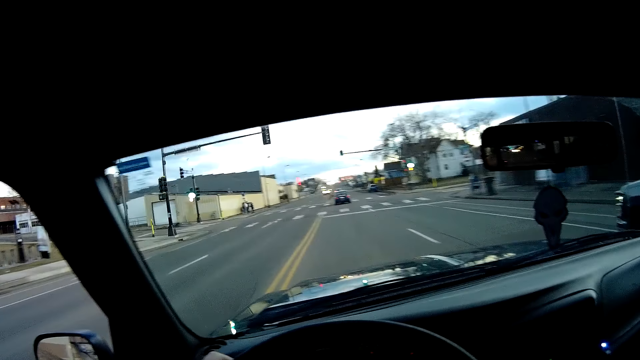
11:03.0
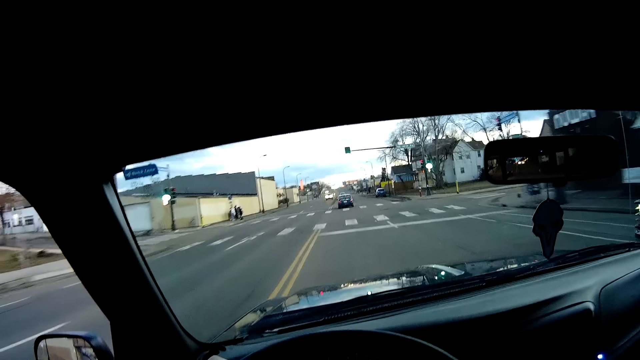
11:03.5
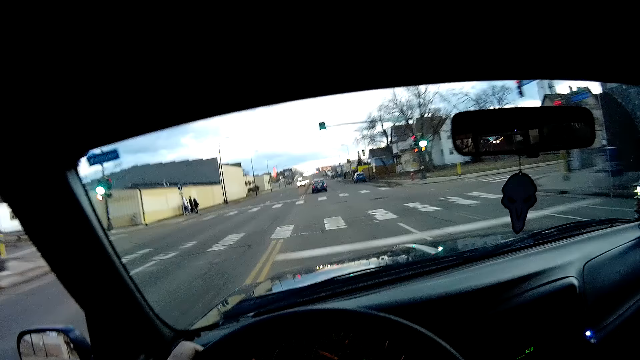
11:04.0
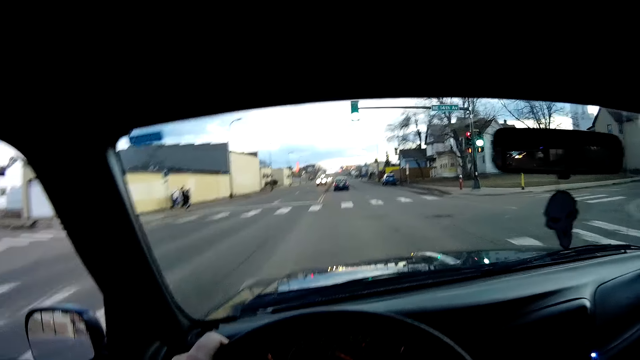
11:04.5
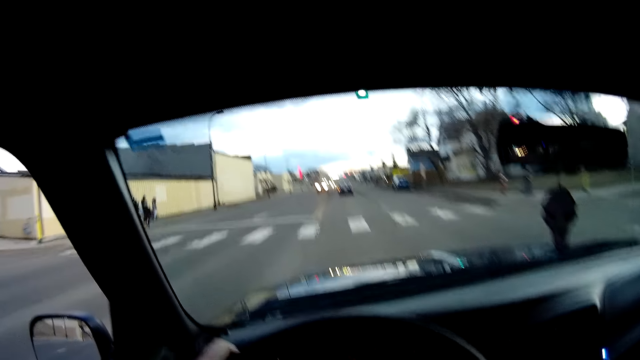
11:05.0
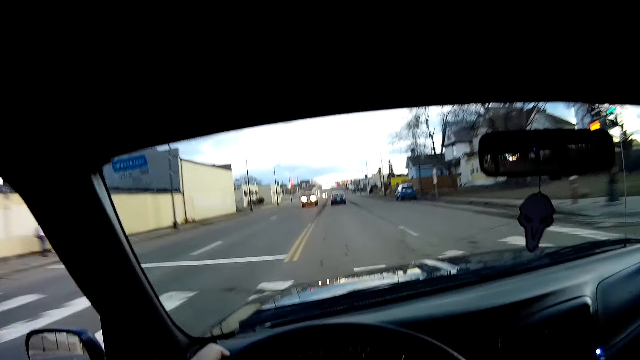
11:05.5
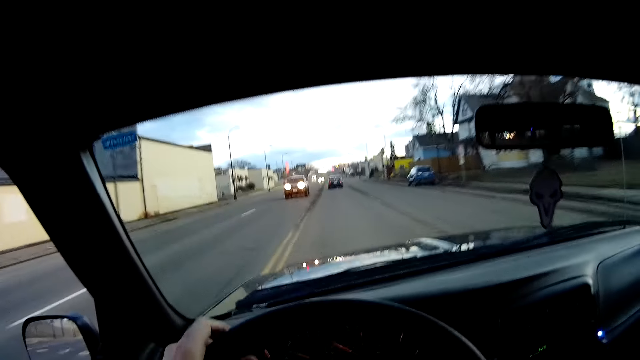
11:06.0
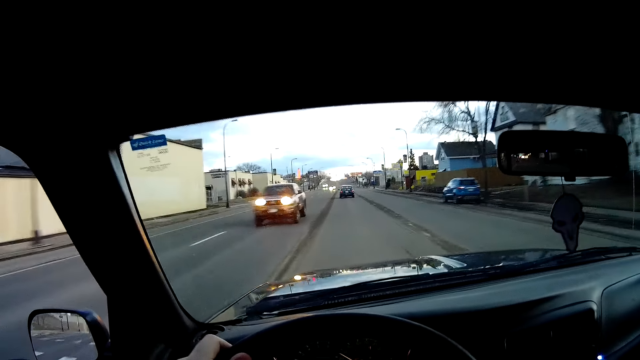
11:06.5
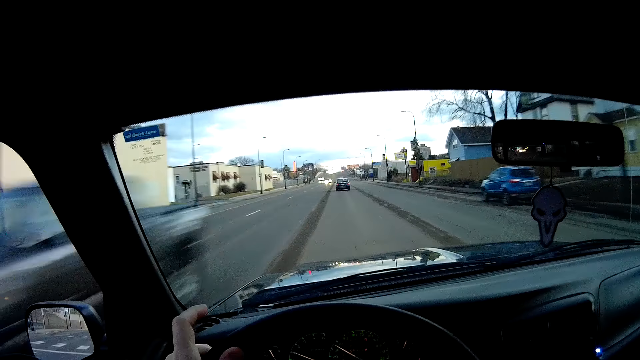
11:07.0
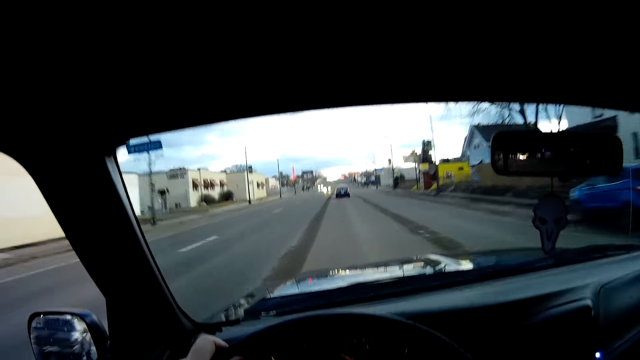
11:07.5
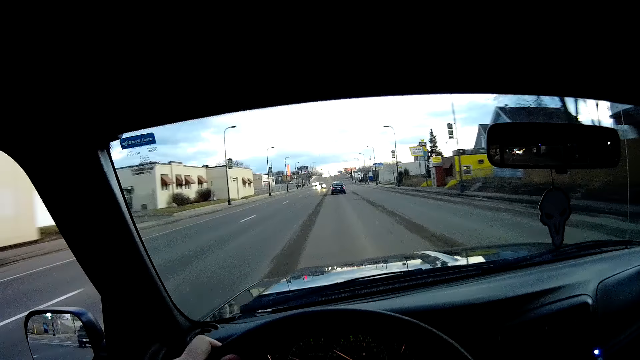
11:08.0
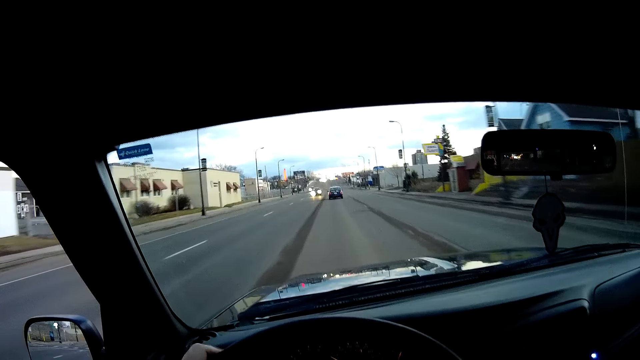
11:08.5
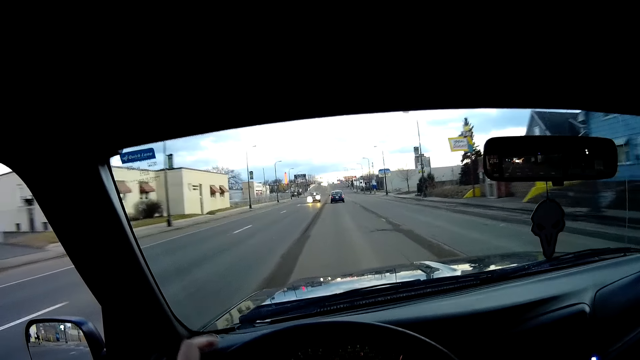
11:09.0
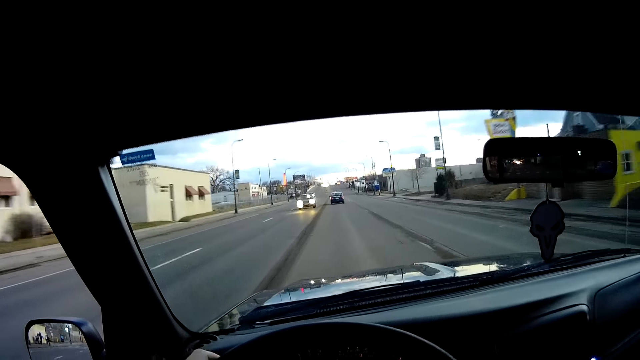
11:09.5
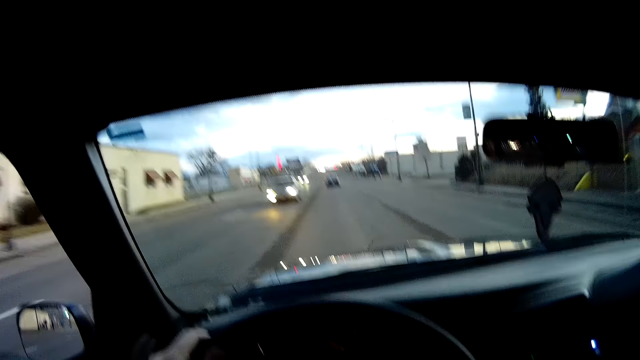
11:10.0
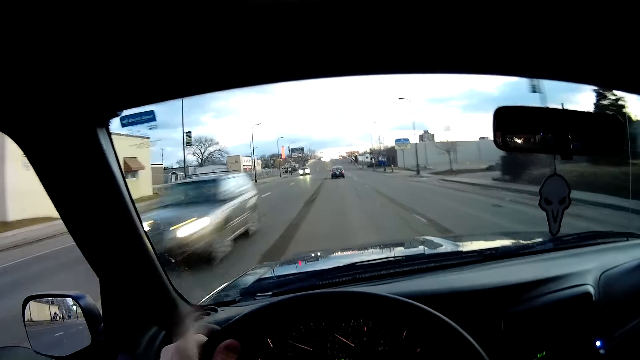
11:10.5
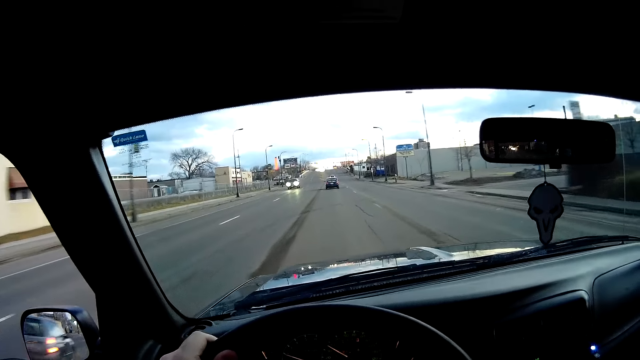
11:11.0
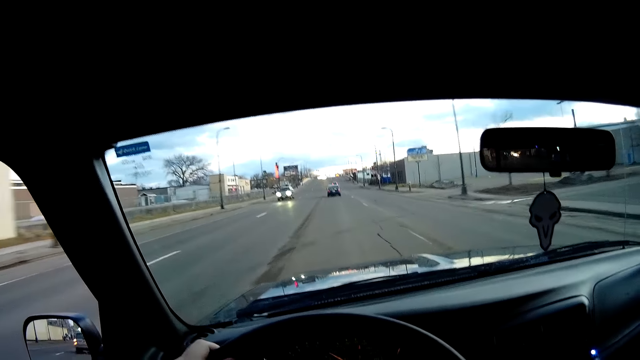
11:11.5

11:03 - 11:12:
The camera wearer taps his index finger on the steering wheel.

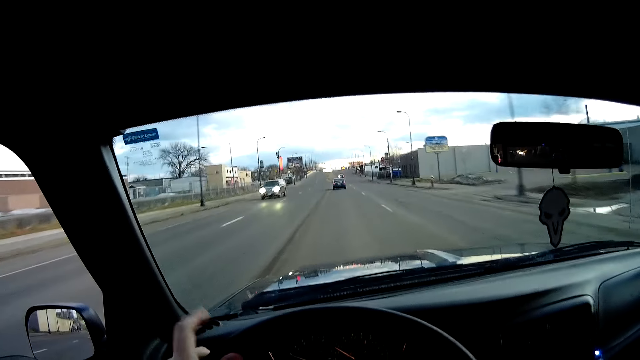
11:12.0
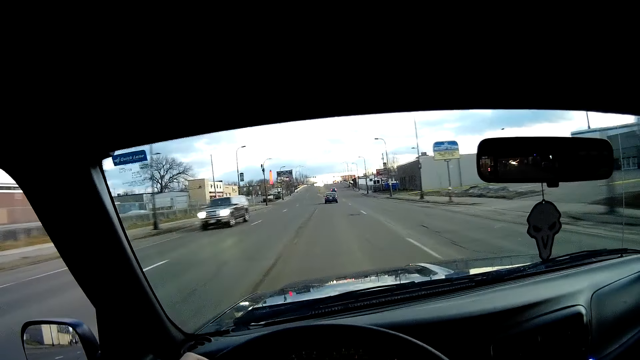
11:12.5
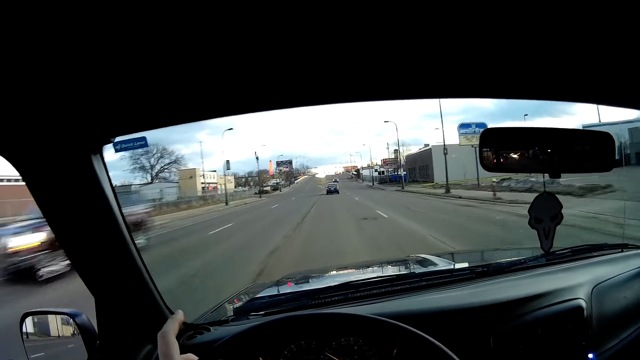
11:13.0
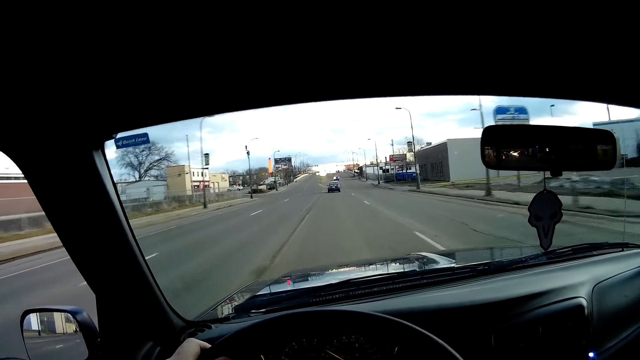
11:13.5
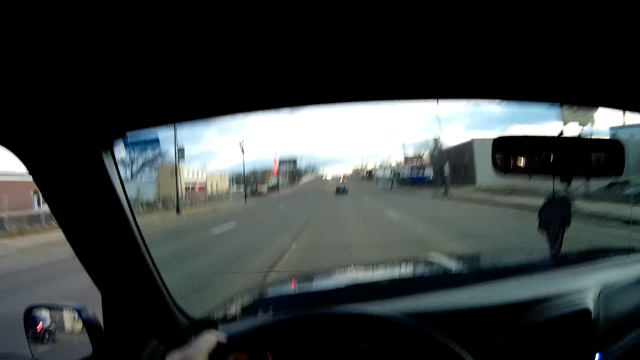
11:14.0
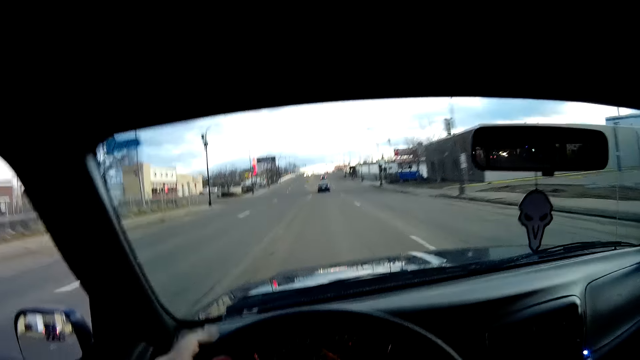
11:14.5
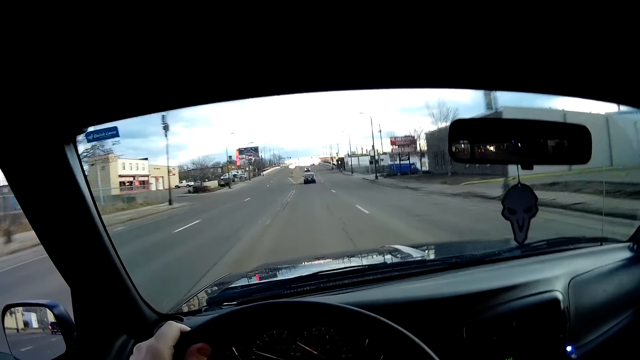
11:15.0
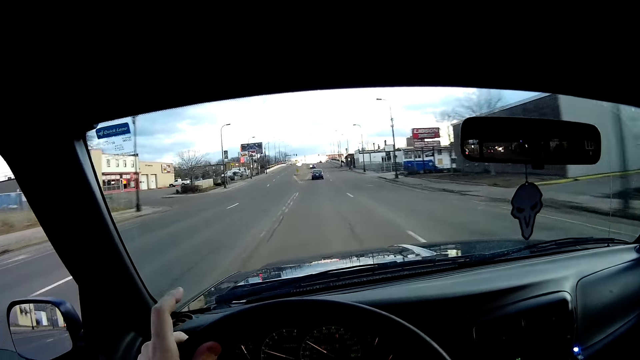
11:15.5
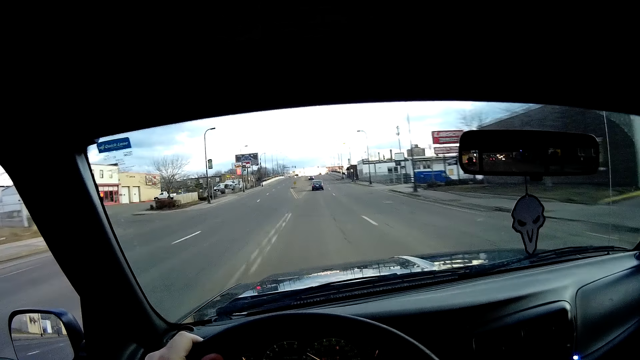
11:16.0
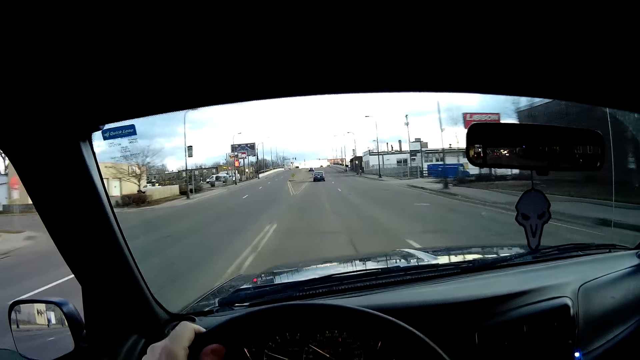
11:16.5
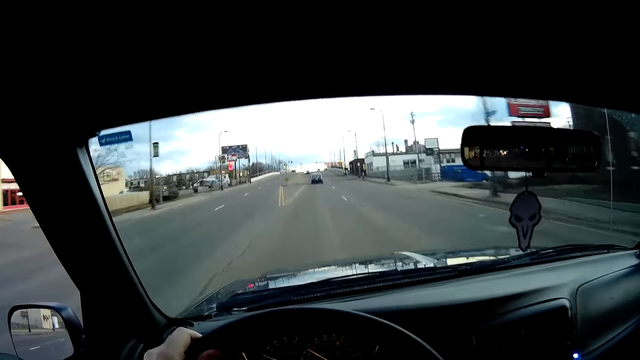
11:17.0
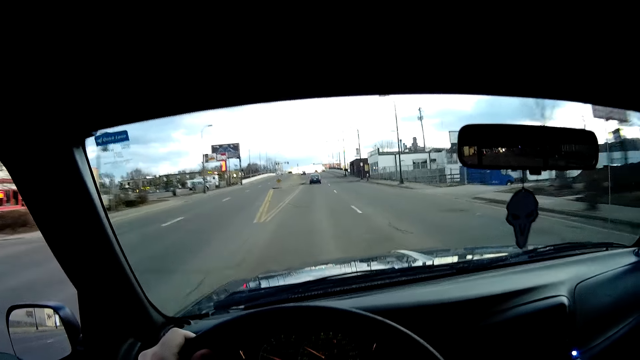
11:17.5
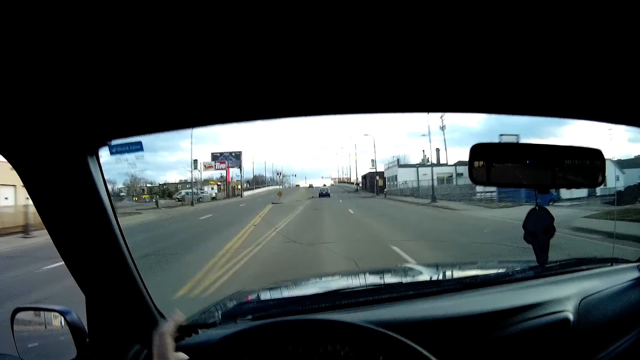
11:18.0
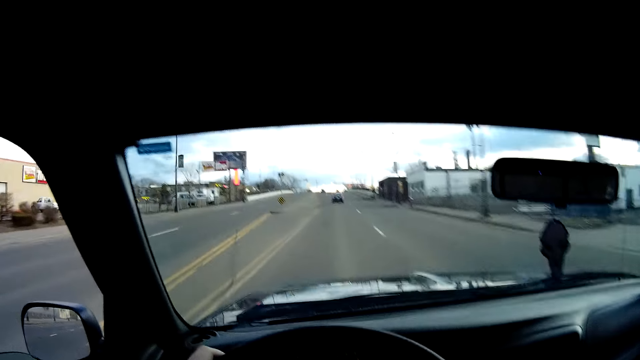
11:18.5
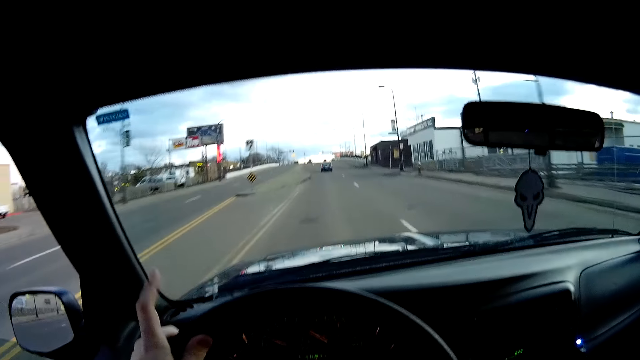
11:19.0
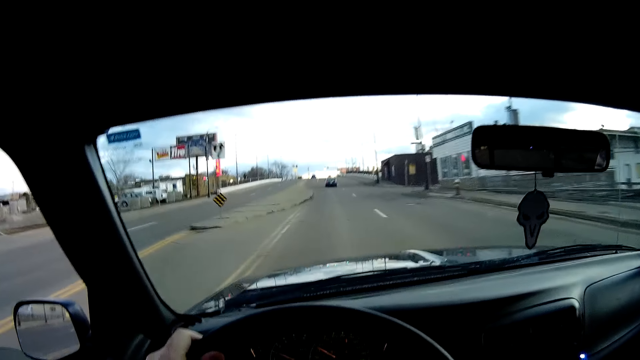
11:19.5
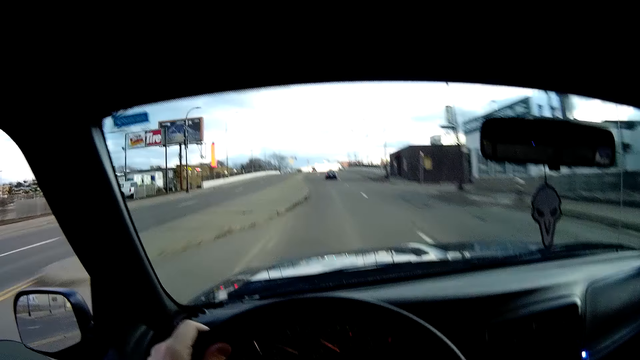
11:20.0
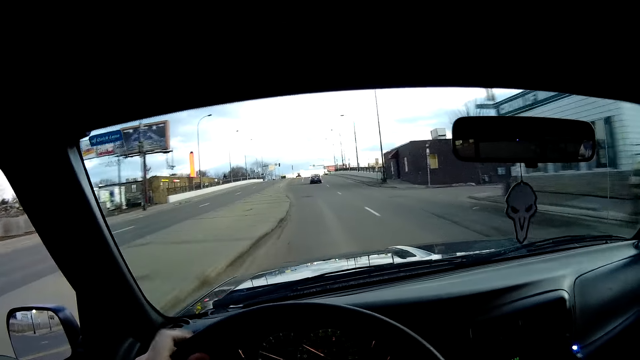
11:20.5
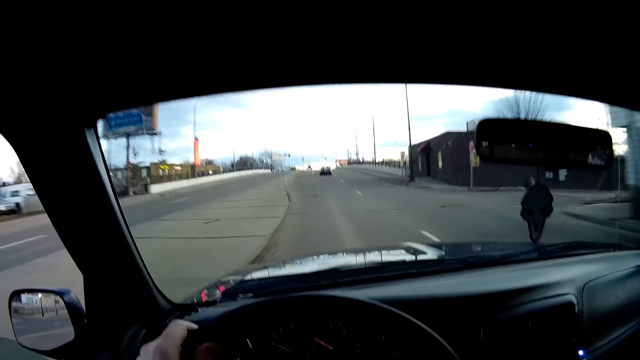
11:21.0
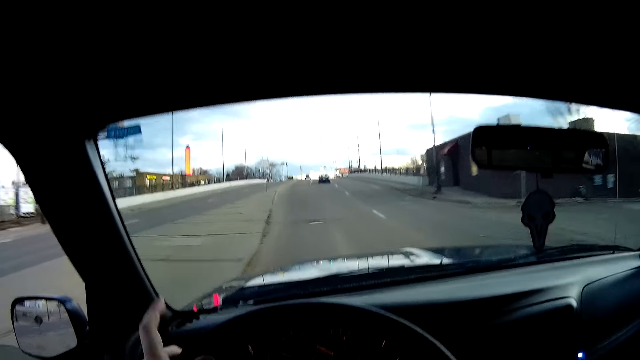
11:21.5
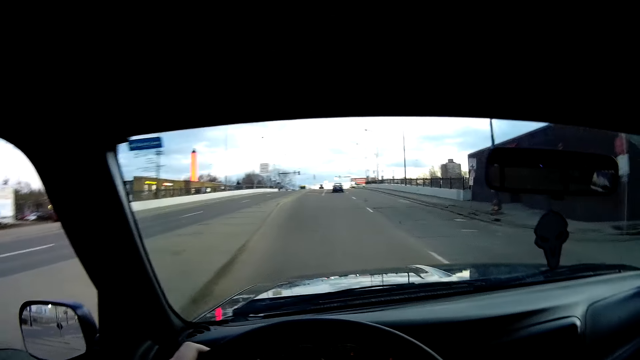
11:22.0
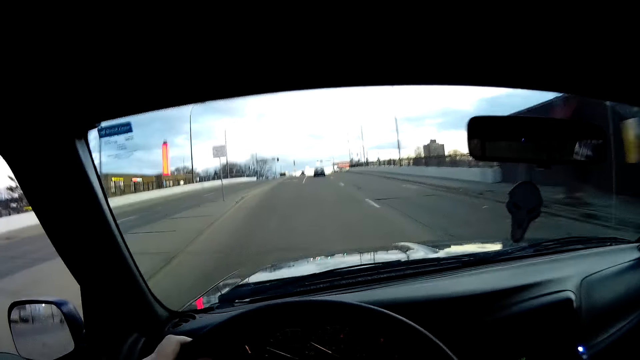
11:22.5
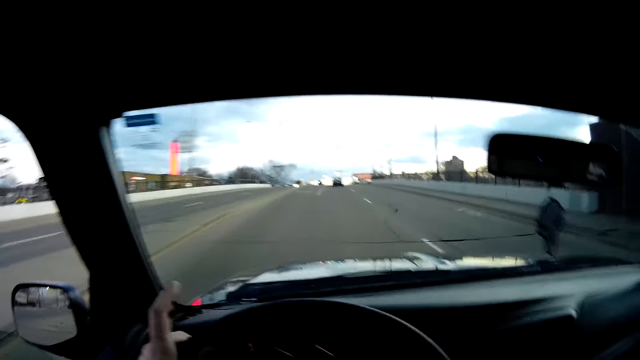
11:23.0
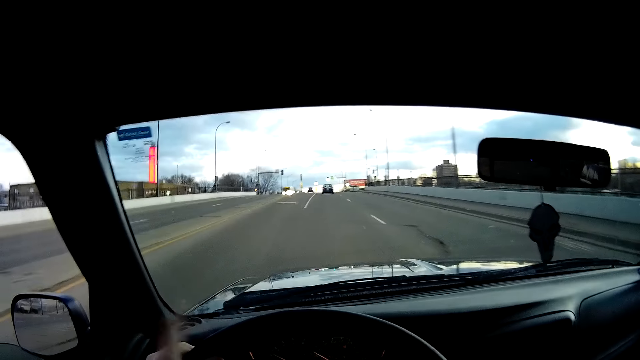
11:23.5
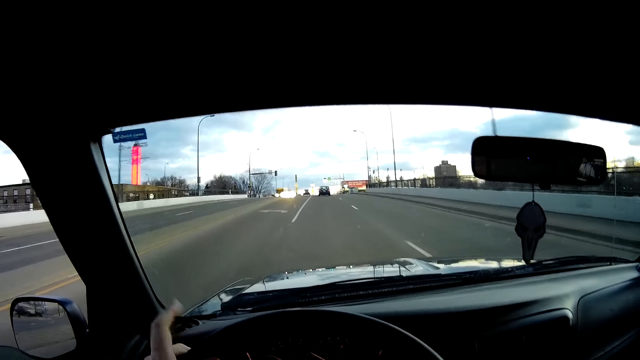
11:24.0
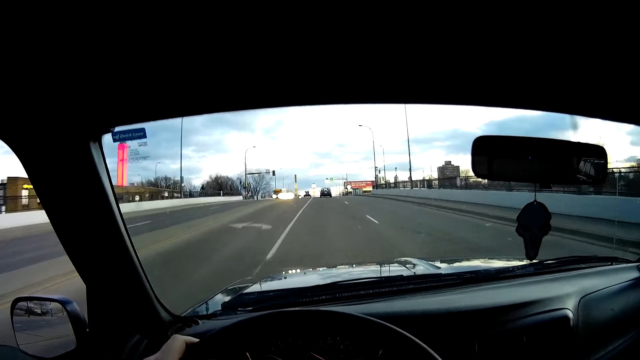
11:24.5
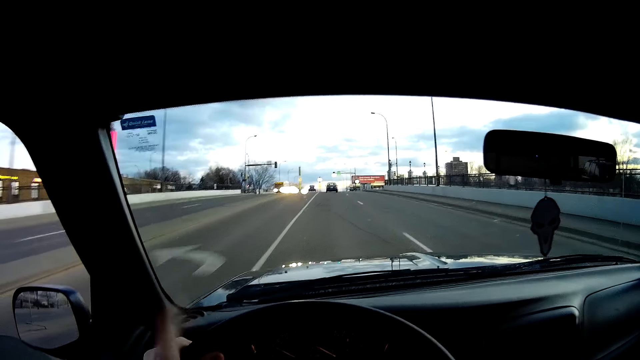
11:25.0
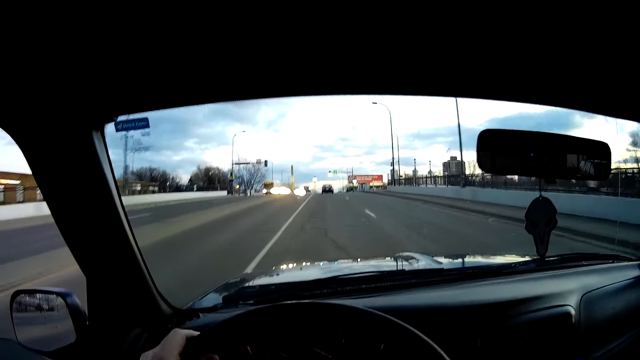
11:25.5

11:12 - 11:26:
The camera wearer drives. They tap a finger on the steering wheel. They drive.
